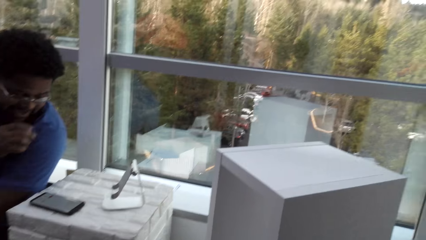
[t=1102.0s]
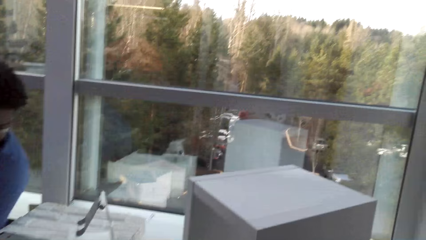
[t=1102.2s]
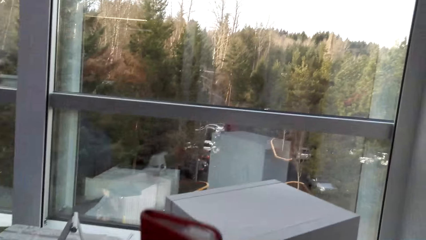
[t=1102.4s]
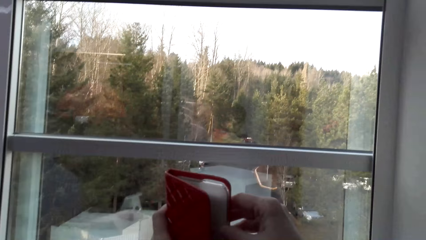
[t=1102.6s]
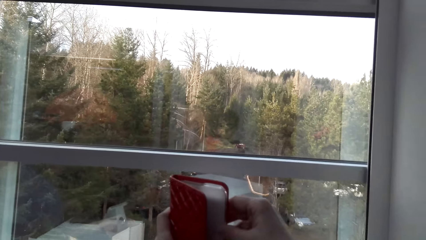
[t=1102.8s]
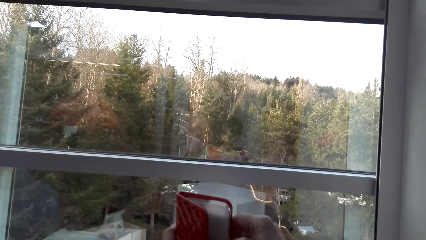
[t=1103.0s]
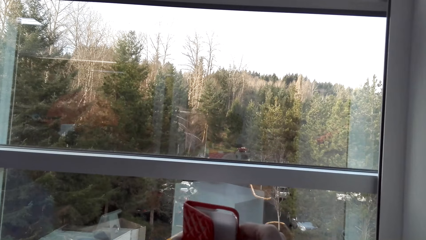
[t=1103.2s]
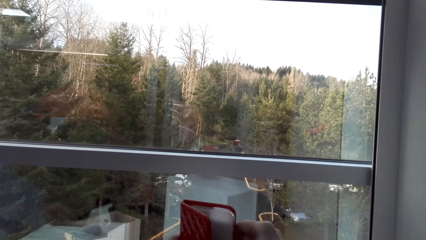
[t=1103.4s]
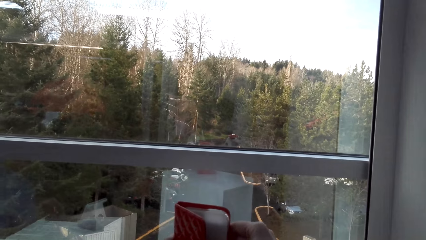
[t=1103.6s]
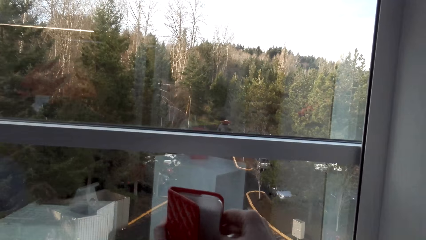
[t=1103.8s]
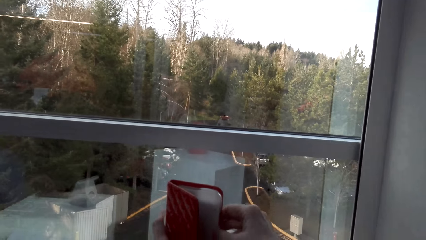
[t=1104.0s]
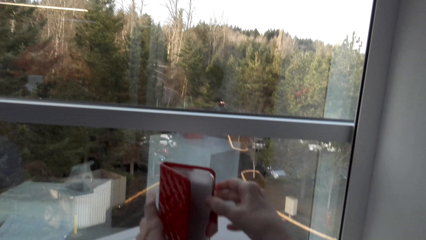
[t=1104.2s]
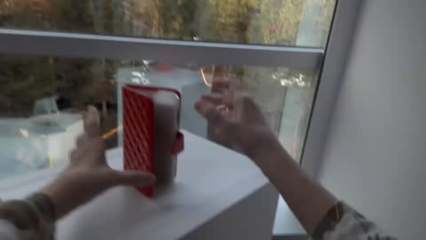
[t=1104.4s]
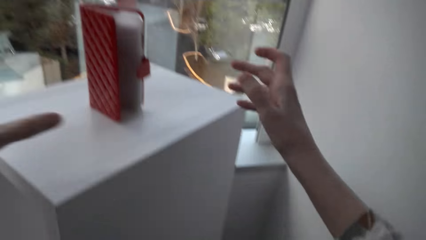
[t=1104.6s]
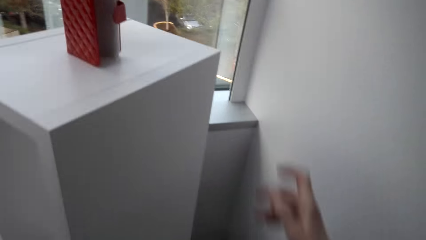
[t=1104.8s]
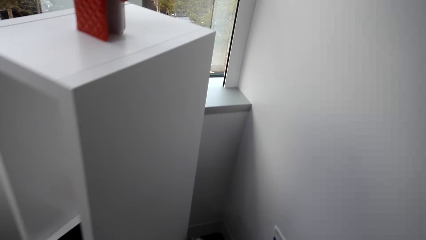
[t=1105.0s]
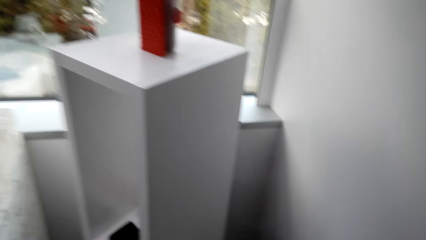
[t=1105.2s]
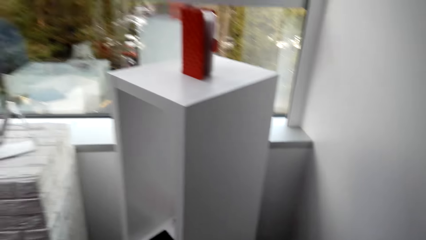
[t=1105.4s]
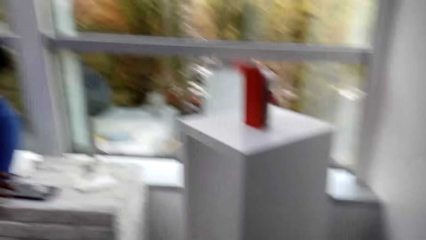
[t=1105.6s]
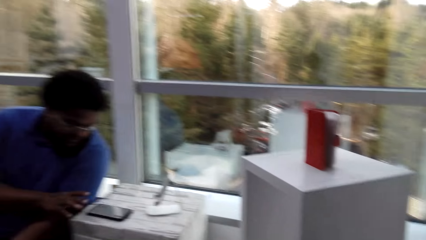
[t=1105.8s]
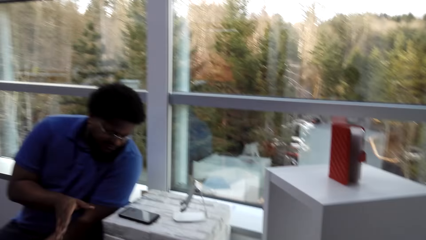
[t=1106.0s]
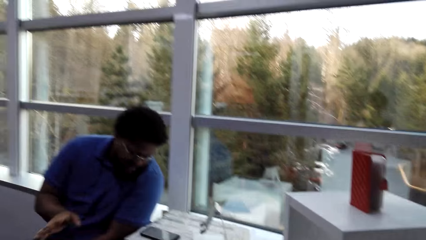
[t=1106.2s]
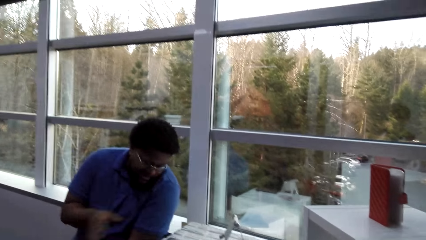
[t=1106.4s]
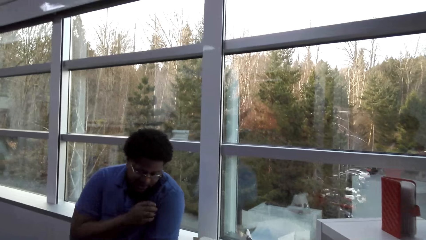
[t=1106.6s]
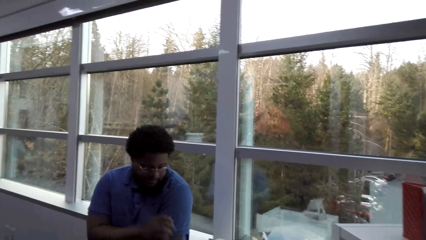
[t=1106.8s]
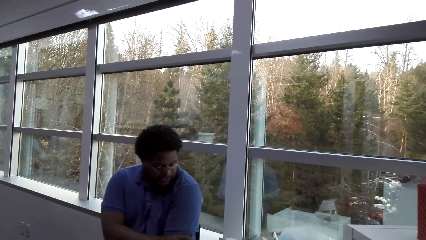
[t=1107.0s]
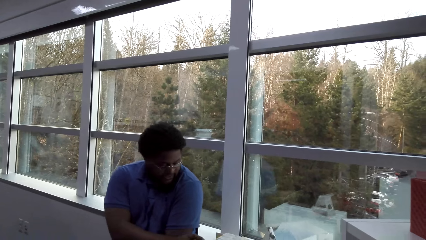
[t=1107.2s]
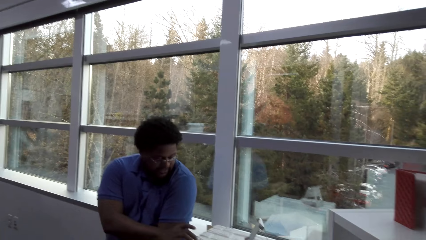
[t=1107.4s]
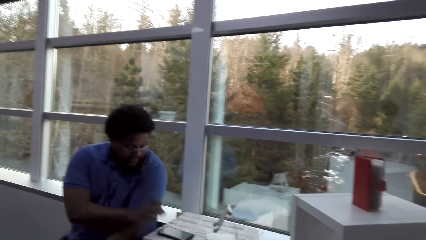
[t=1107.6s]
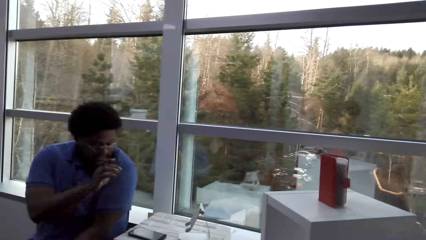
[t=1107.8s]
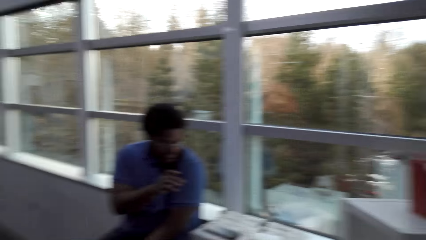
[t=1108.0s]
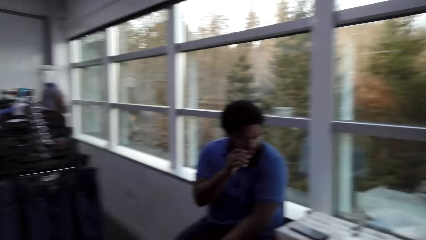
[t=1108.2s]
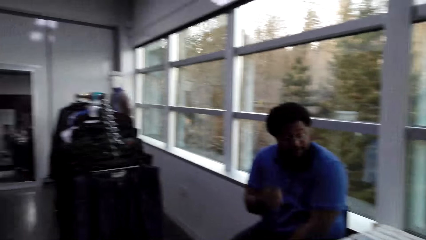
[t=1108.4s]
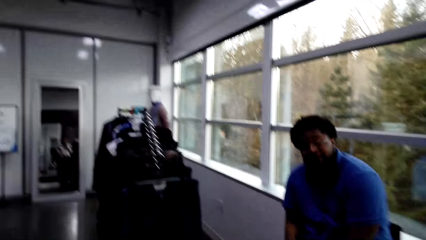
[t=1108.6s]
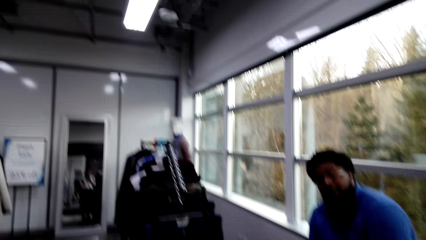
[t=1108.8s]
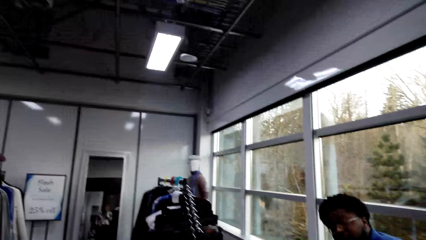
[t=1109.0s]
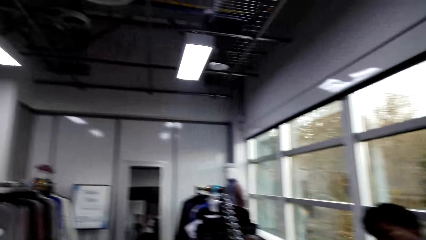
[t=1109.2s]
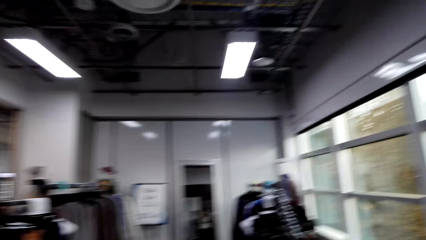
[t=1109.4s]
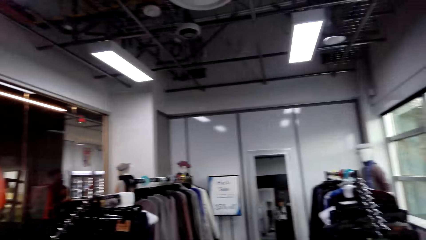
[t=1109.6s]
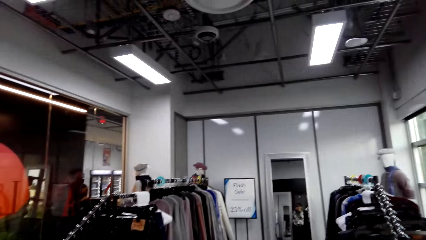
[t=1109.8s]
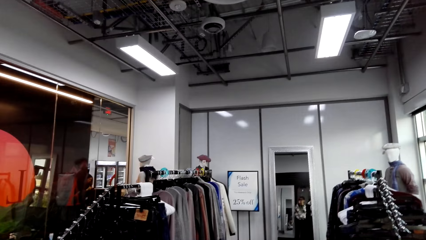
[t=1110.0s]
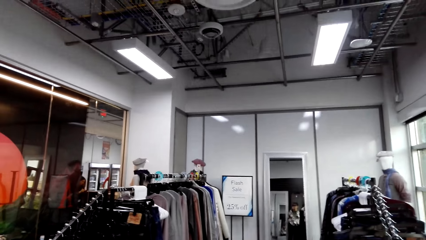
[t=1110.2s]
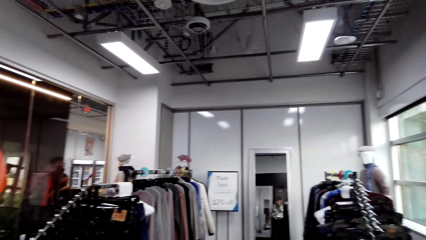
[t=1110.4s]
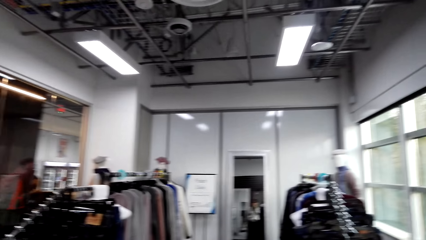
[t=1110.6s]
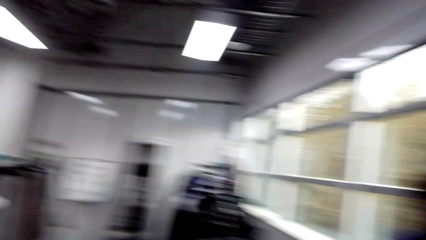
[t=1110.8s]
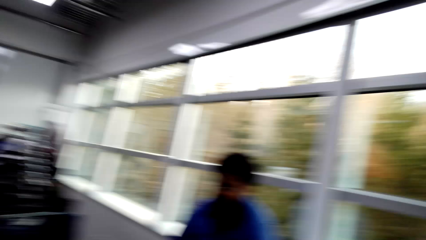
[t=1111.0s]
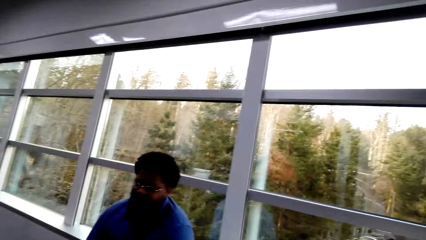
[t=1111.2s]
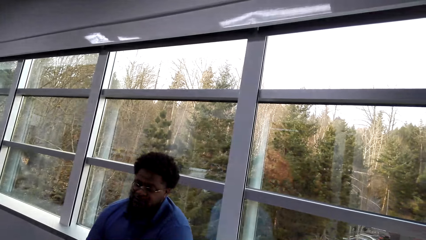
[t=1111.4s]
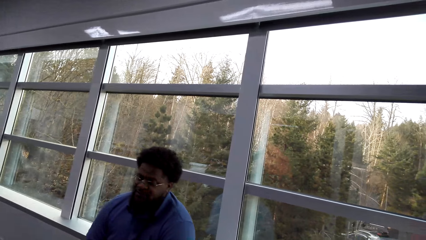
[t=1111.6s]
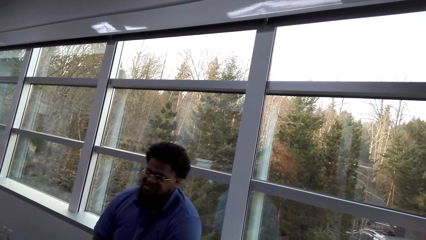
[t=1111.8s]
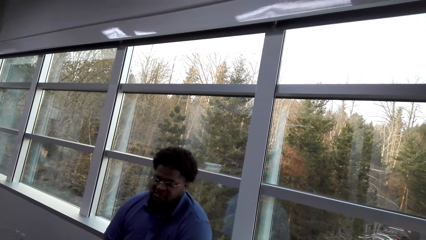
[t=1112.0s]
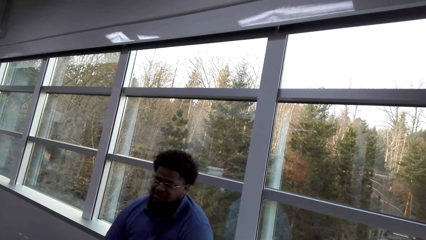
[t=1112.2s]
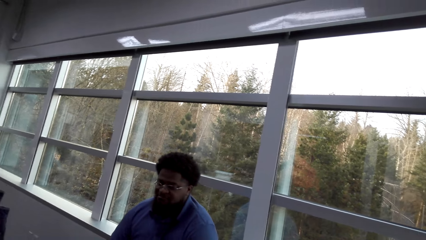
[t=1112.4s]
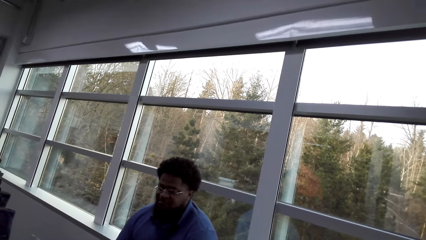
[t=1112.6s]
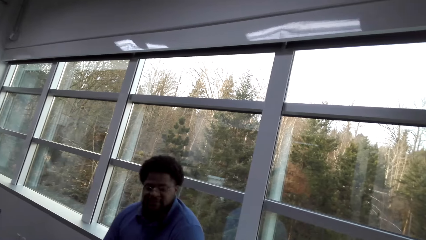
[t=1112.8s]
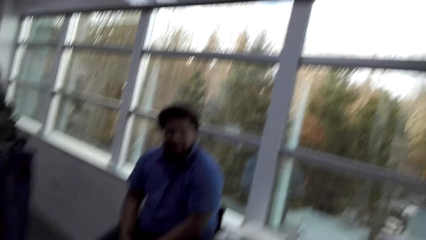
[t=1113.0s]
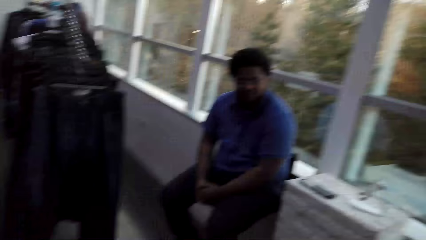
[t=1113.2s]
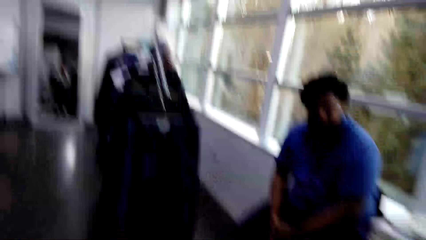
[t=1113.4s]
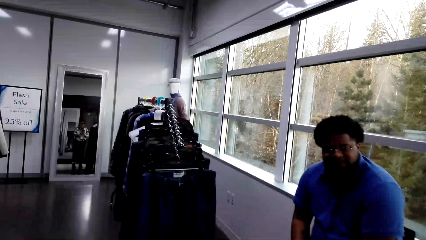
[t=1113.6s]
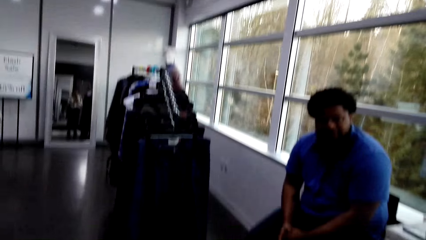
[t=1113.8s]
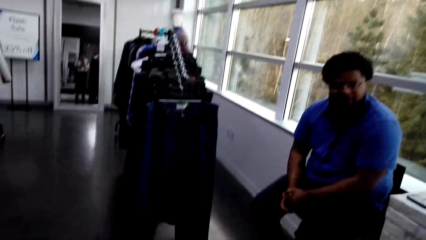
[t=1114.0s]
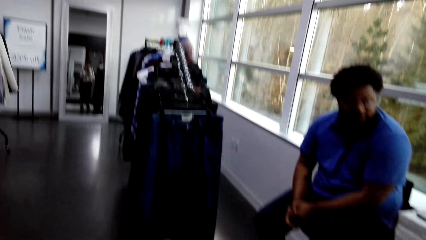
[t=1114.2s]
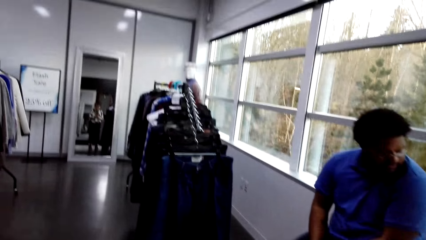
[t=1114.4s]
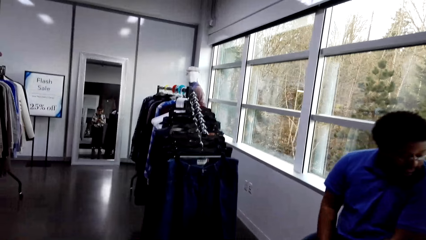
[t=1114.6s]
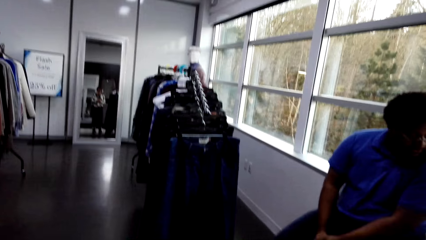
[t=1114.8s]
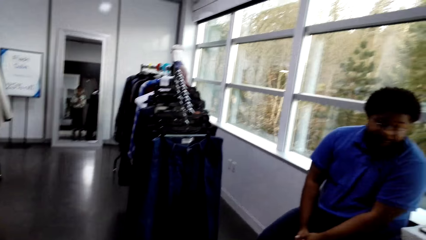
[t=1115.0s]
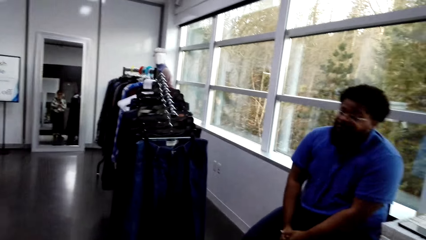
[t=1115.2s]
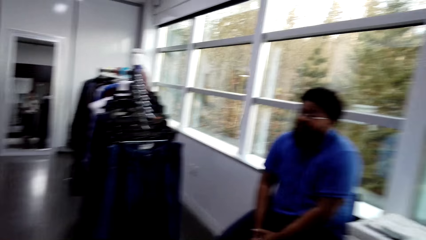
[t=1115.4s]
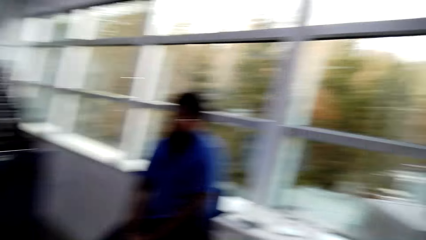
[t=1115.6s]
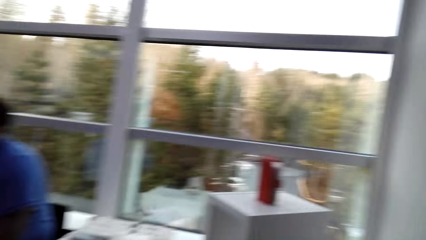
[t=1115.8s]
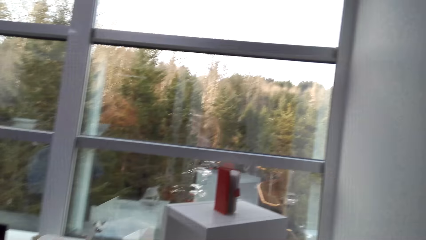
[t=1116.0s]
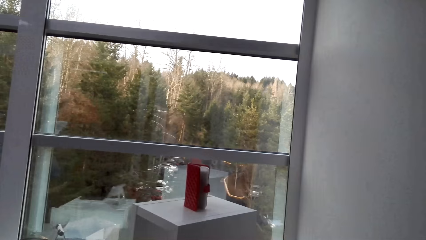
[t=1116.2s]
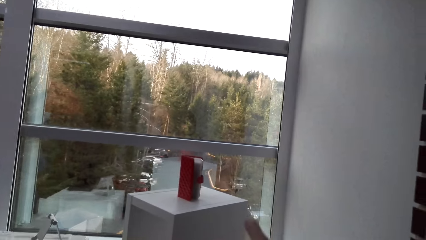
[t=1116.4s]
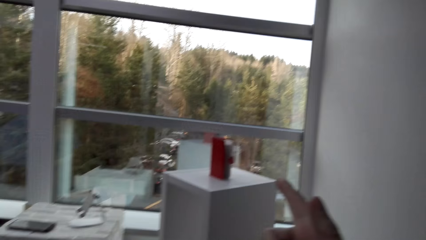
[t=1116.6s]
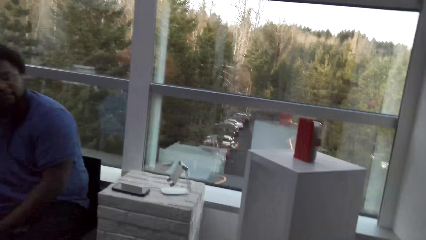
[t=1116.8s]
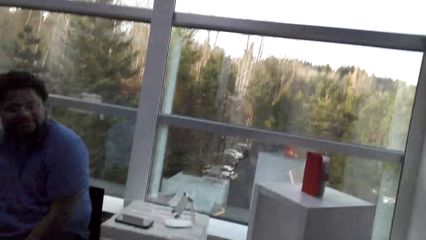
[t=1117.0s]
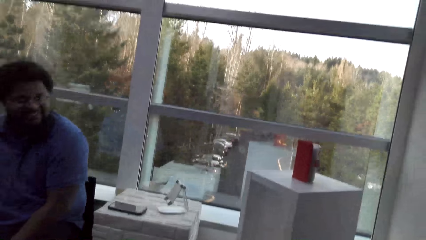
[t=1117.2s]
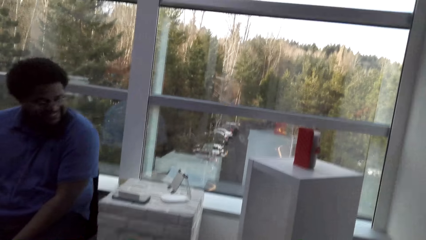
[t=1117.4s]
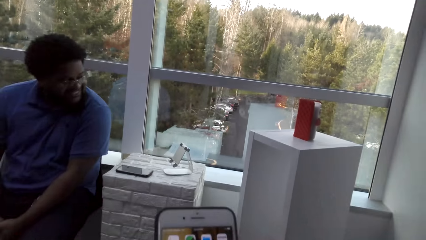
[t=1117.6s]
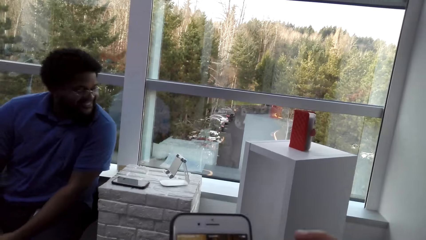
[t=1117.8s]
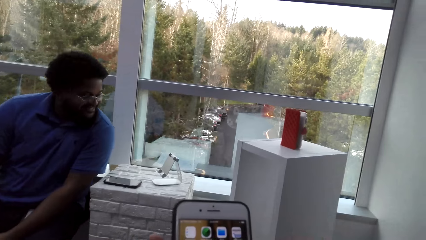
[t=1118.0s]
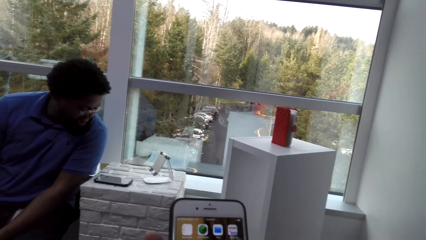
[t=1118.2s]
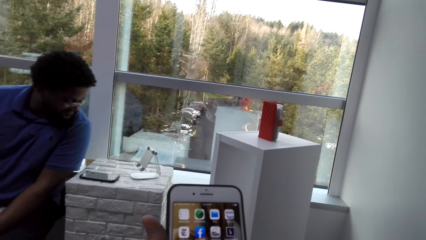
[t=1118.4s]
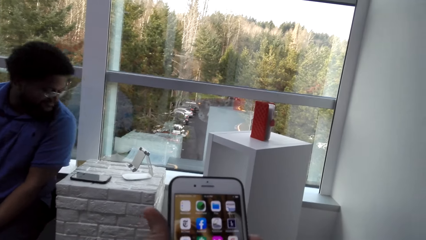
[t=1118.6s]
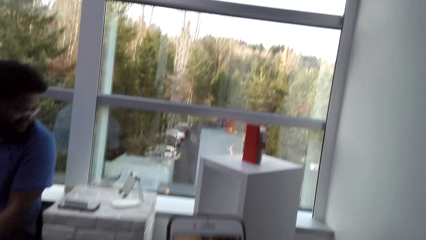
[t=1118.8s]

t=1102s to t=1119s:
The camera wearer returns the phone case on the stand. They interact with a person. They point at a red phone case. They use their phone.
